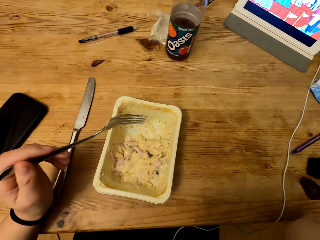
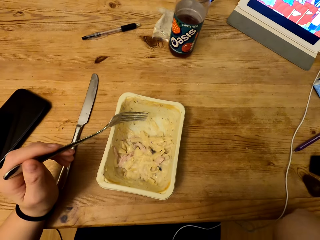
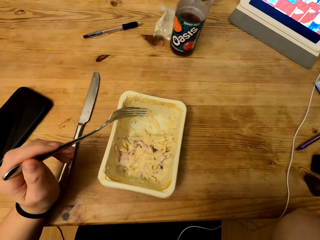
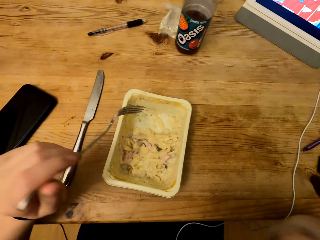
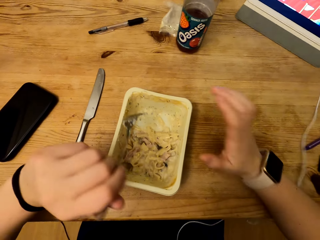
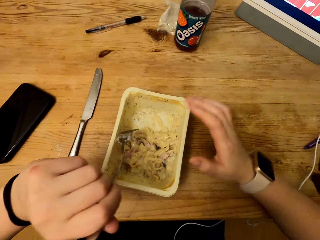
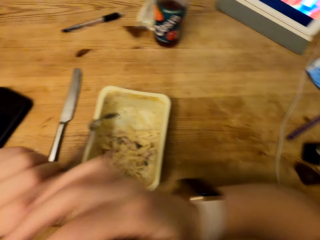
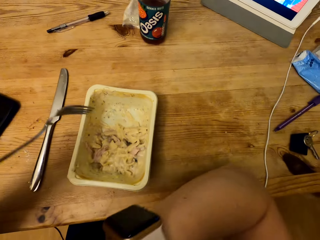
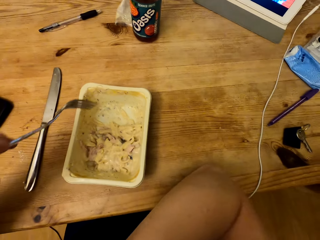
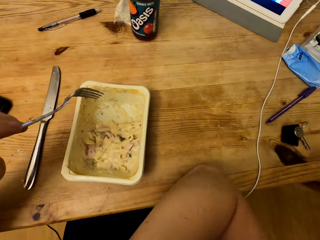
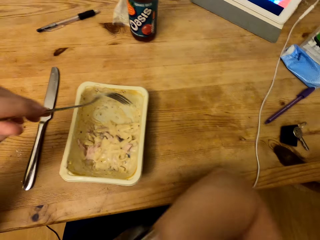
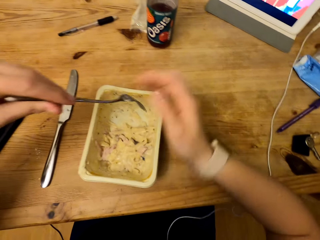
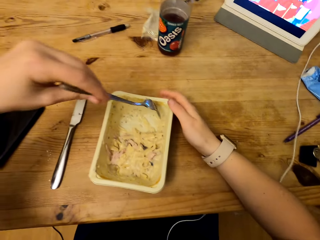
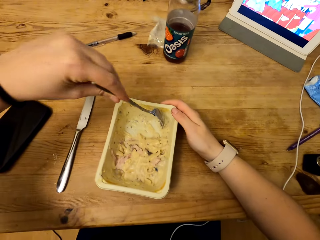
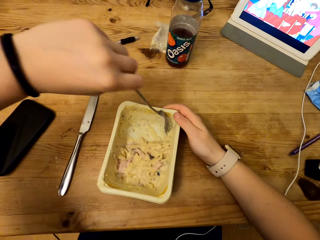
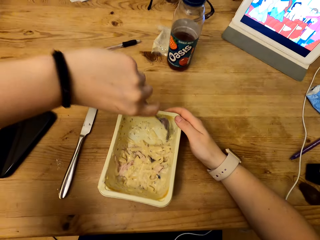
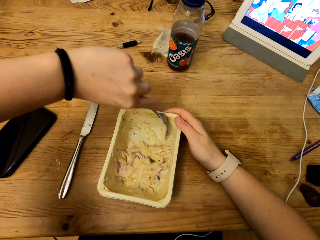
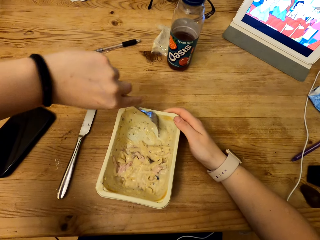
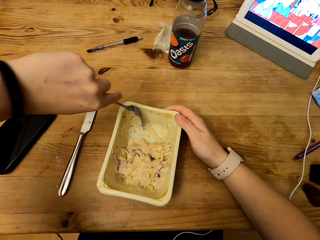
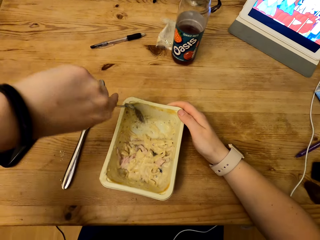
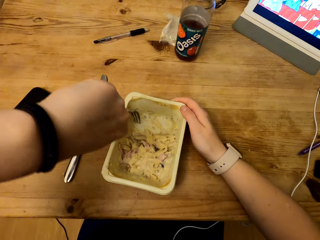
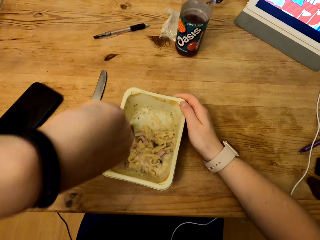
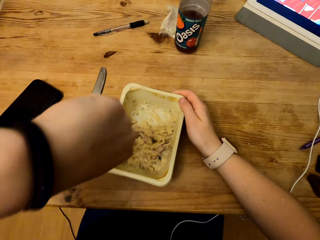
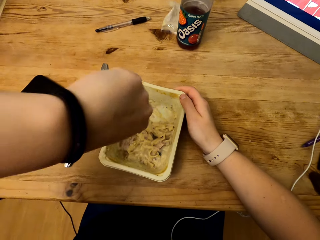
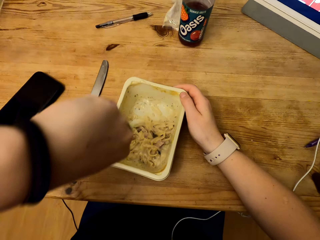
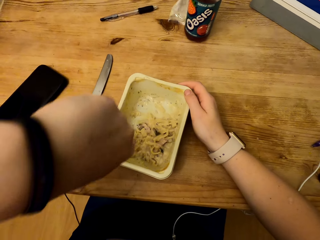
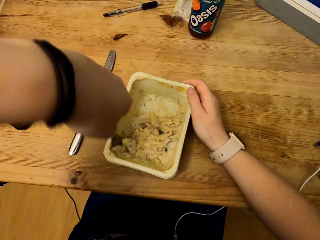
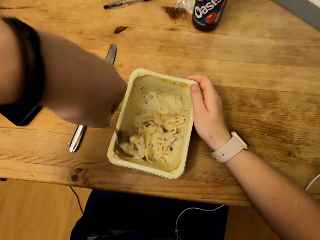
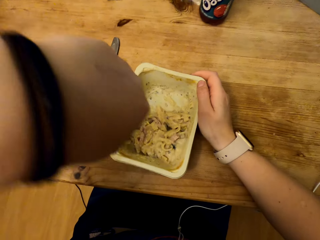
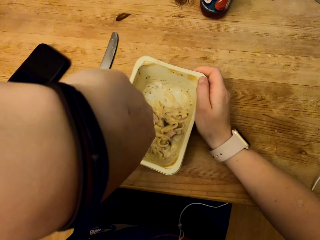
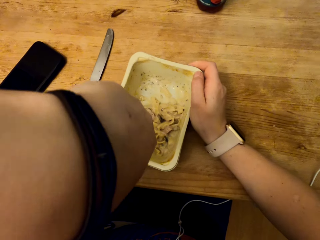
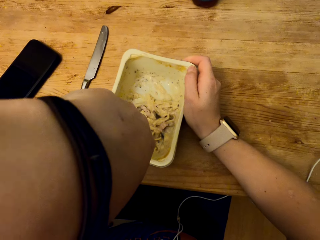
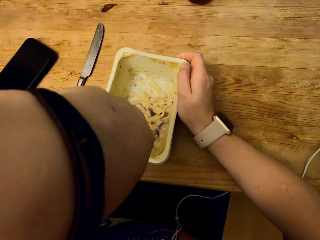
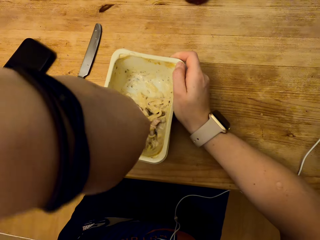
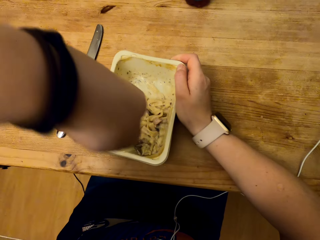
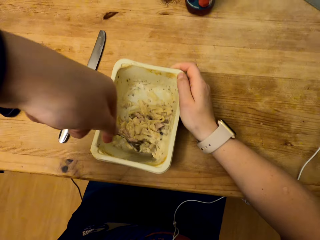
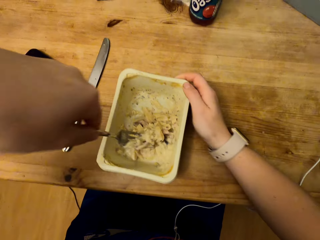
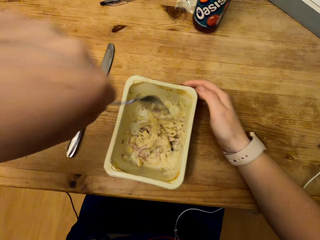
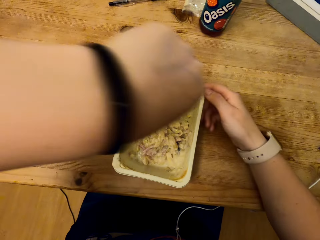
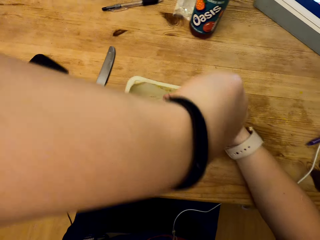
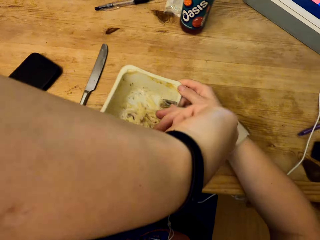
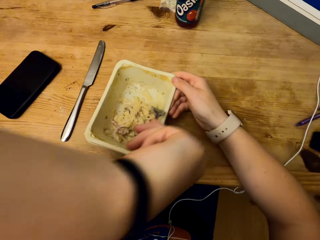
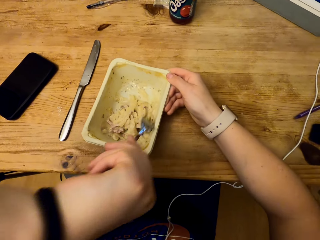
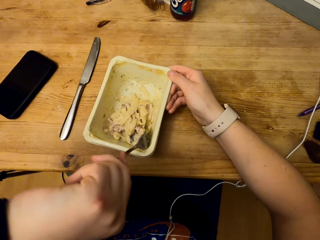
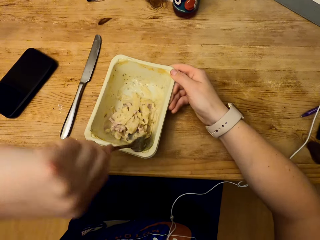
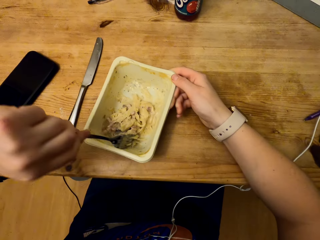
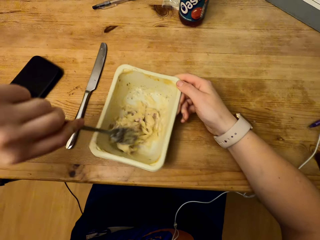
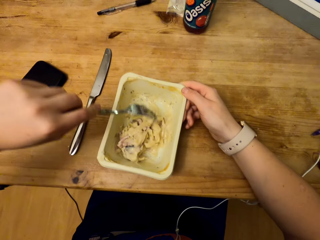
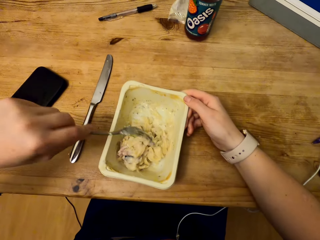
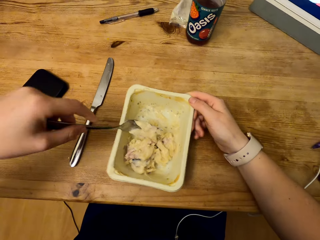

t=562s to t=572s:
The camera wearer lifts his hand. He holds the container with his right hand. He scoops the food using his fork. He mashes the food.

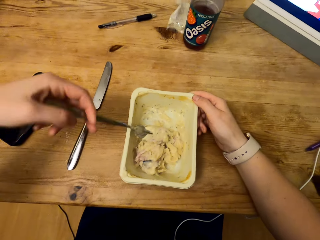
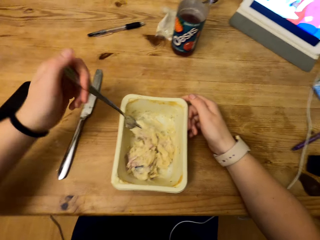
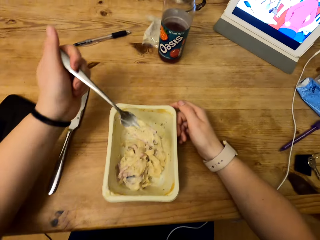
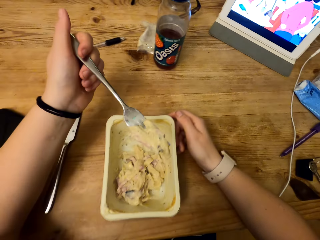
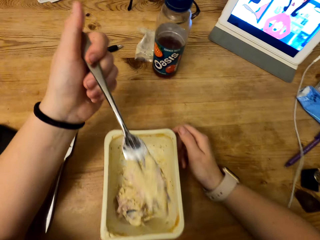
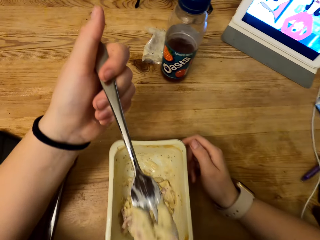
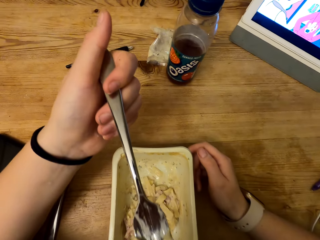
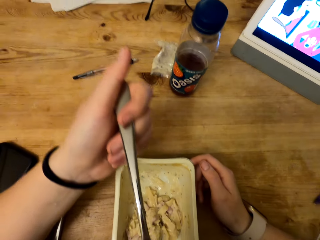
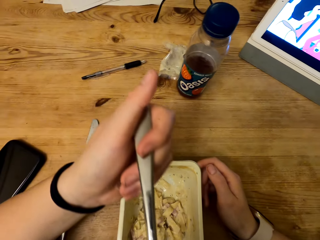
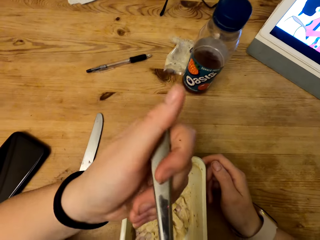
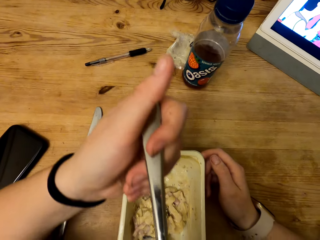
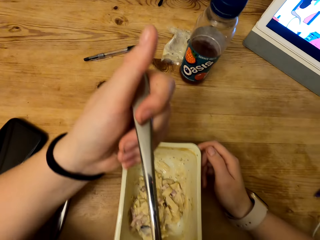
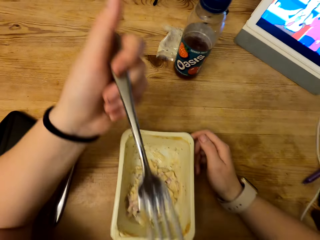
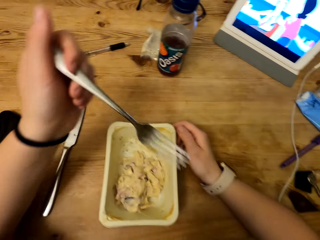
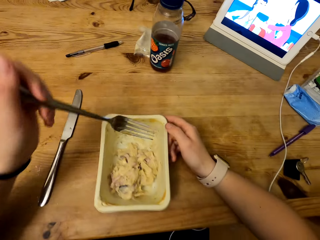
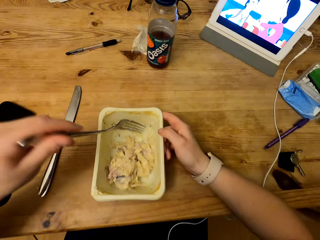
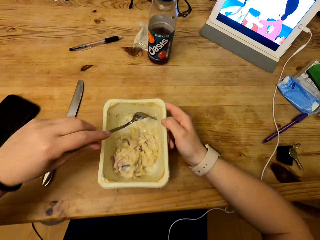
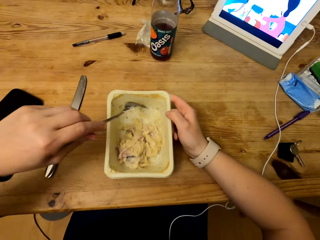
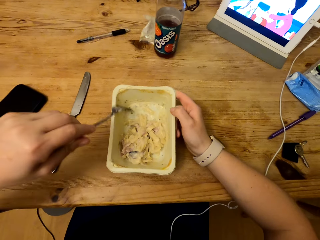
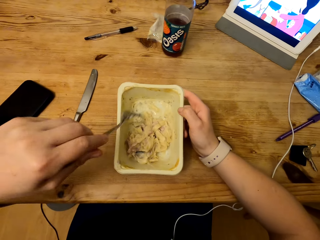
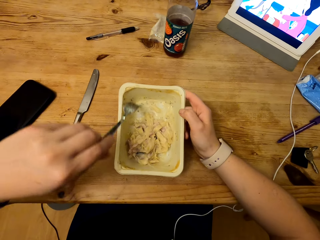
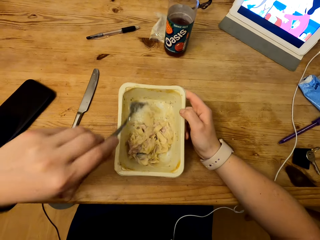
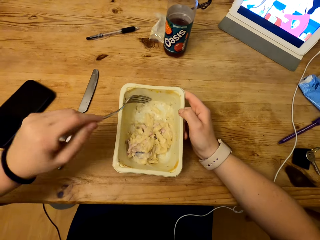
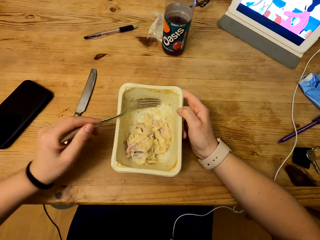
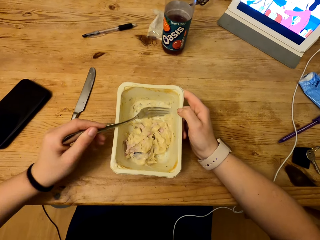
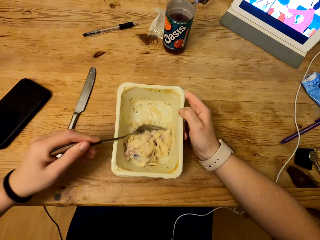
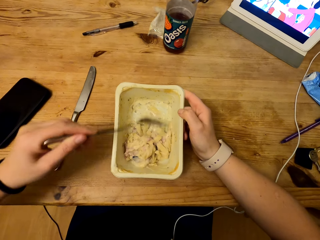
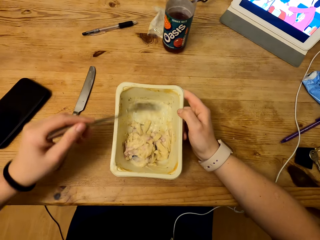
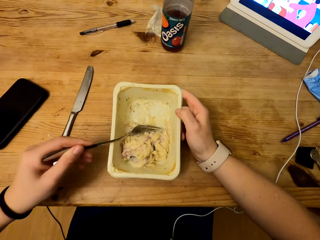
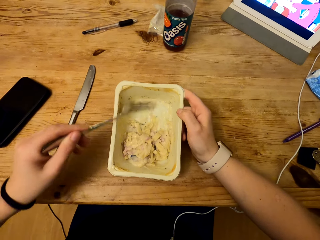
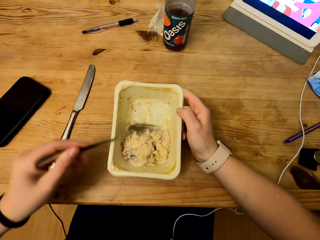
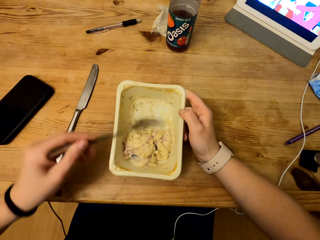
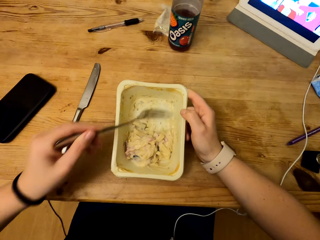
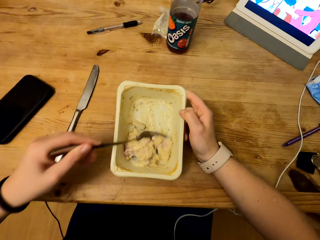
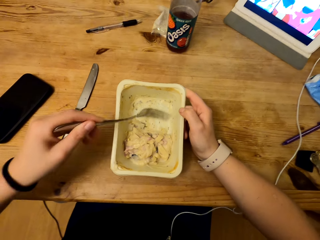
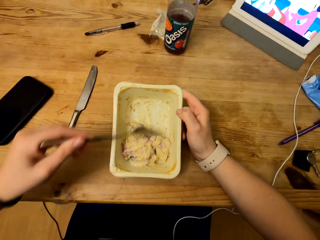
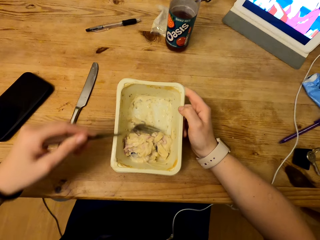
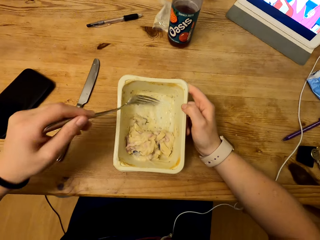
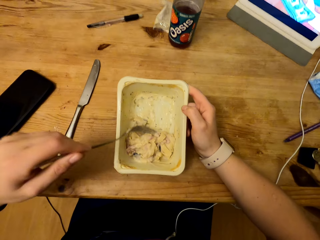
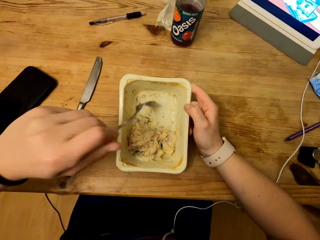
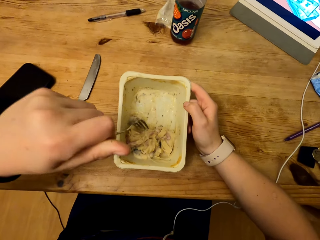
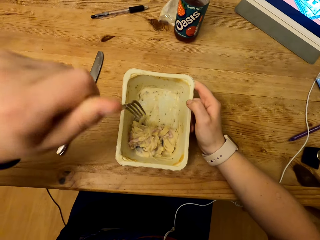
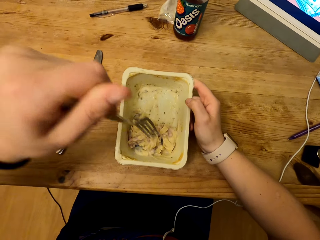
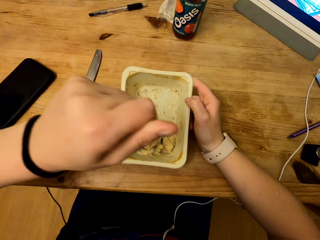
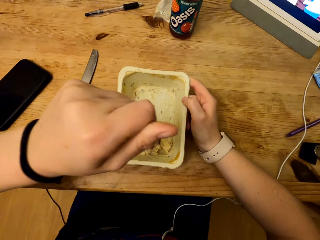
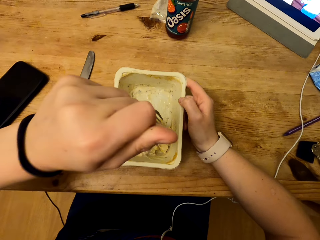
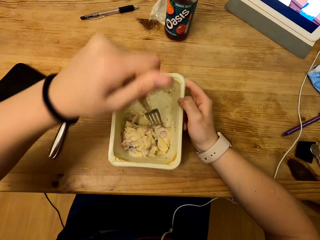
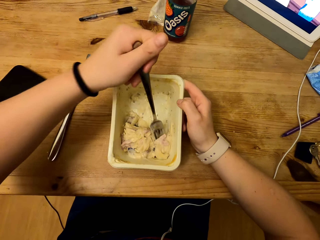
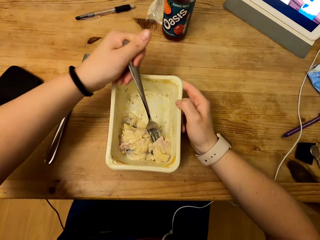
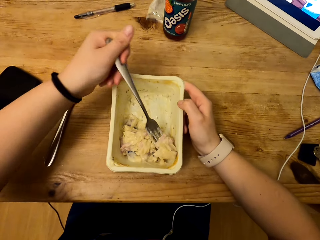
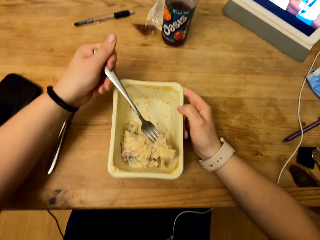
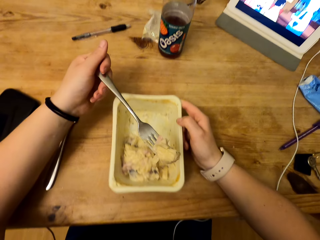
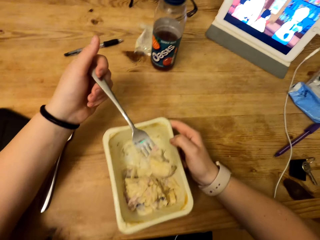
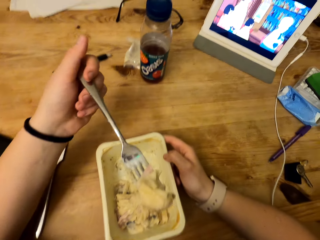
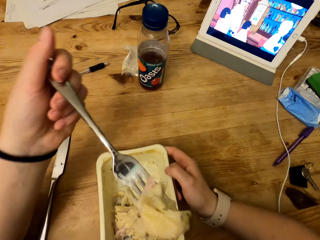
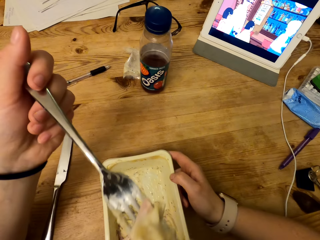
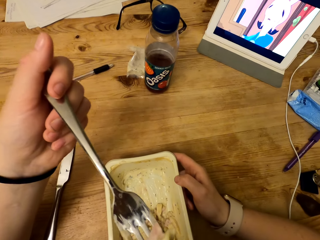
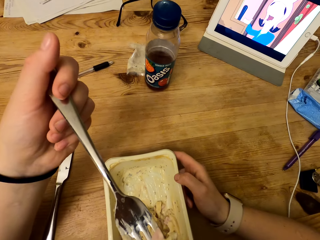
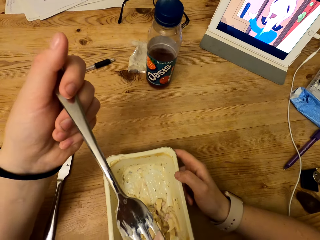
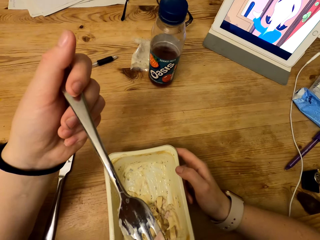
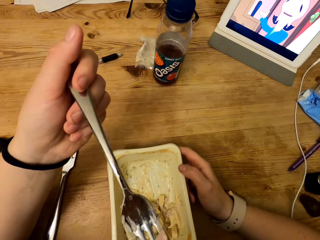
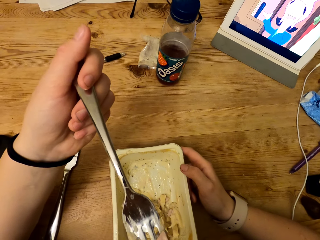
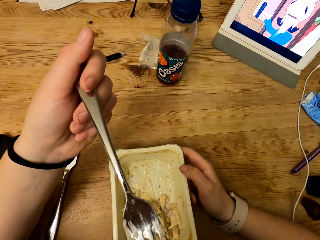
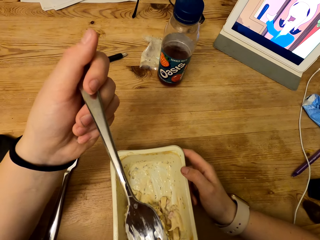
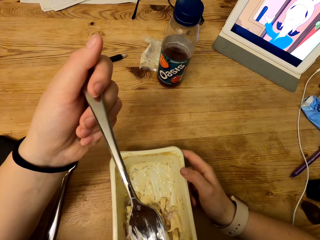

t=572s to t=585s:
The camera wearer lifts the fork. He drops the fork on the container. He scrapes his plate. He scoops the food using his fork. He lifts the fork.
